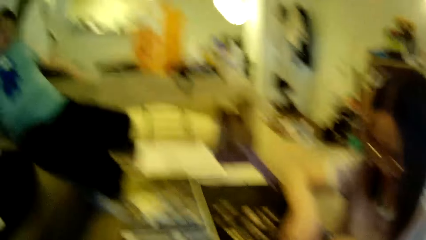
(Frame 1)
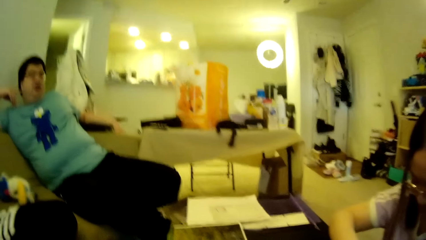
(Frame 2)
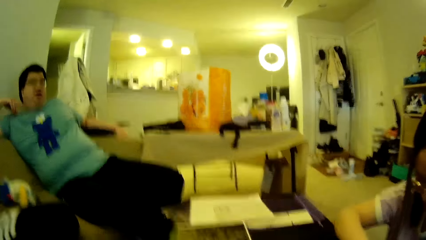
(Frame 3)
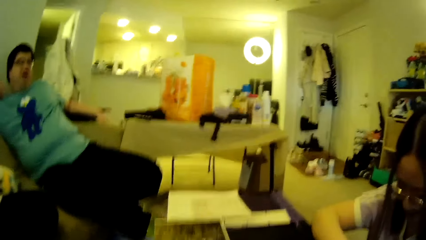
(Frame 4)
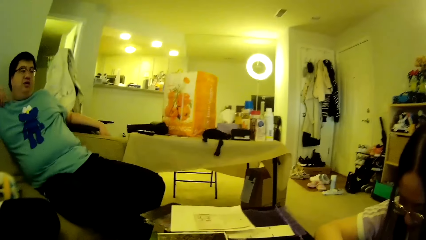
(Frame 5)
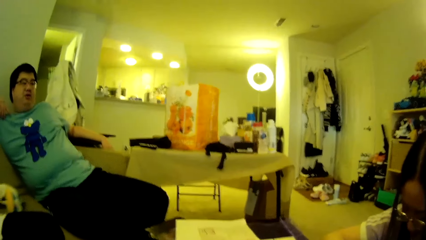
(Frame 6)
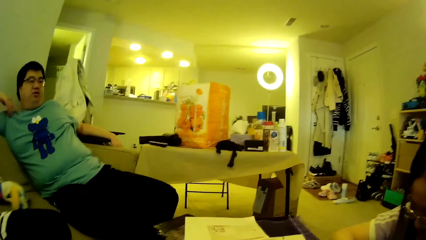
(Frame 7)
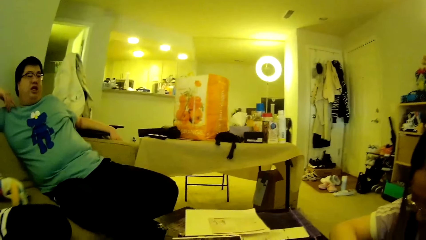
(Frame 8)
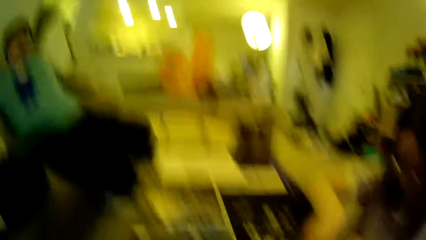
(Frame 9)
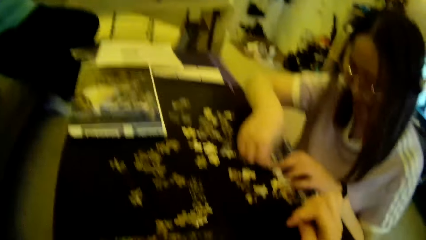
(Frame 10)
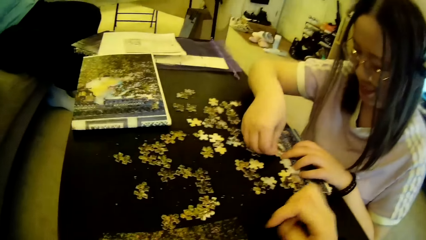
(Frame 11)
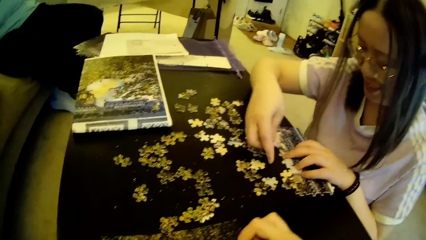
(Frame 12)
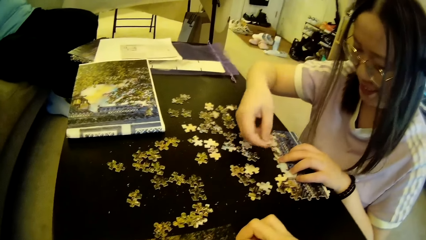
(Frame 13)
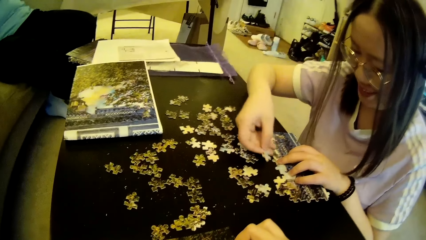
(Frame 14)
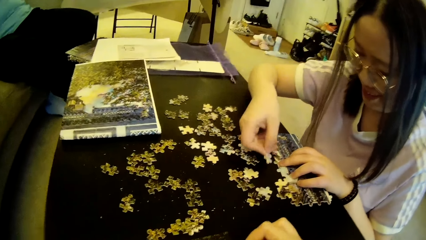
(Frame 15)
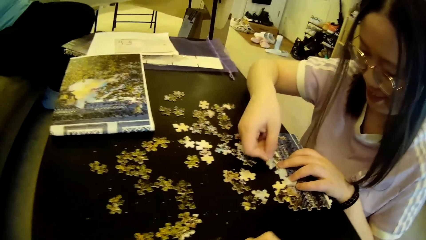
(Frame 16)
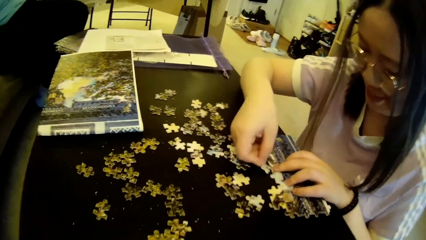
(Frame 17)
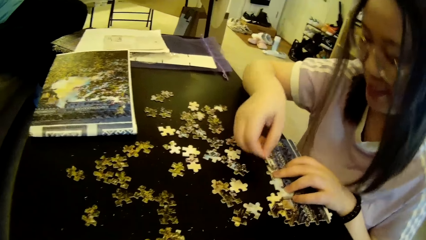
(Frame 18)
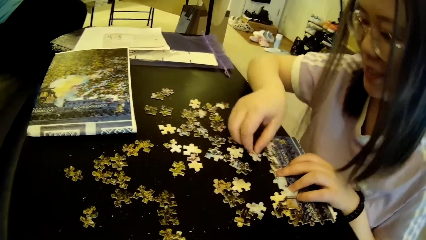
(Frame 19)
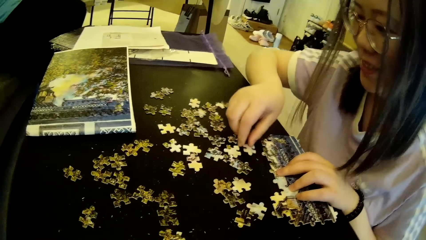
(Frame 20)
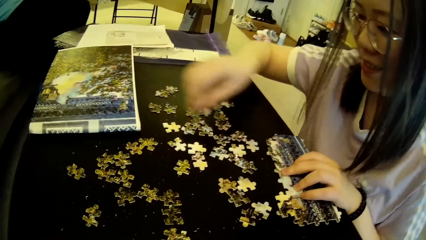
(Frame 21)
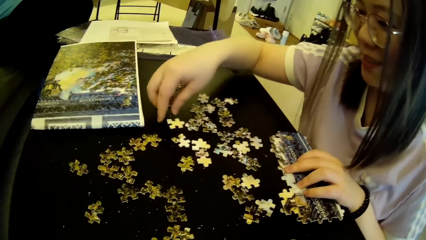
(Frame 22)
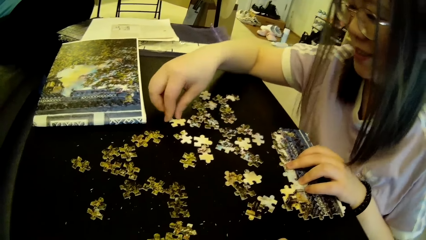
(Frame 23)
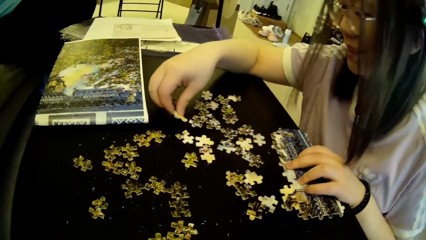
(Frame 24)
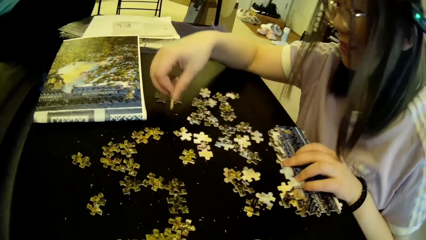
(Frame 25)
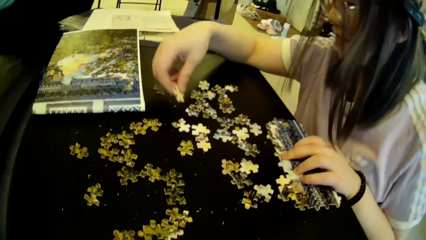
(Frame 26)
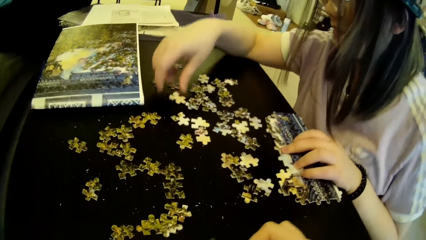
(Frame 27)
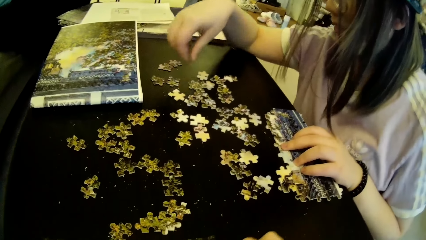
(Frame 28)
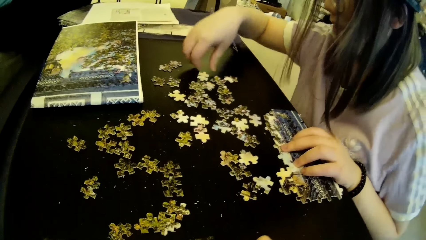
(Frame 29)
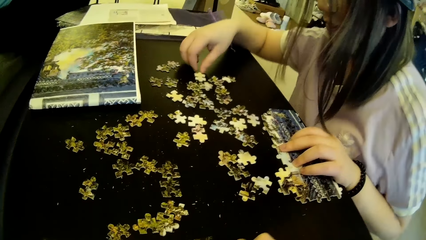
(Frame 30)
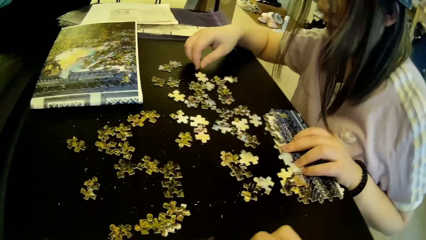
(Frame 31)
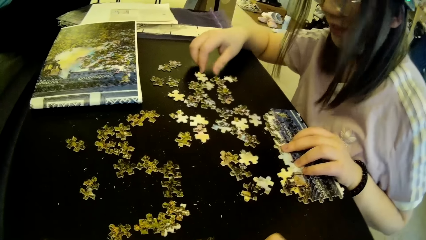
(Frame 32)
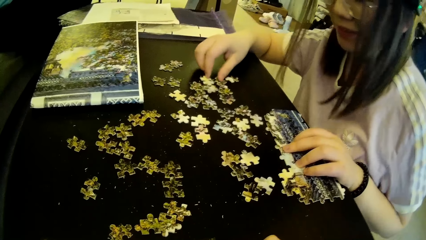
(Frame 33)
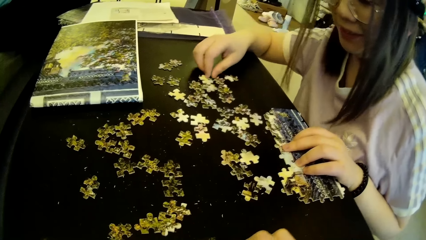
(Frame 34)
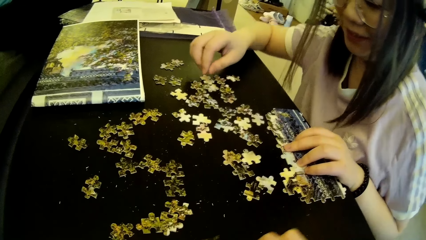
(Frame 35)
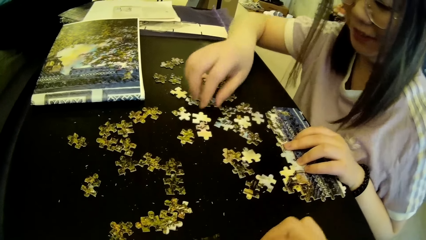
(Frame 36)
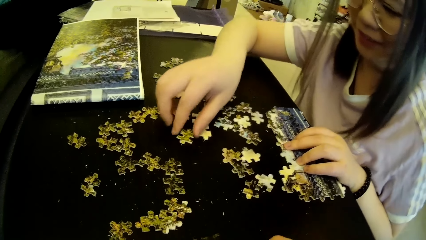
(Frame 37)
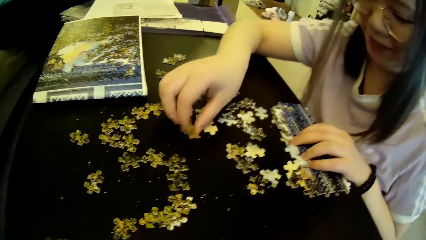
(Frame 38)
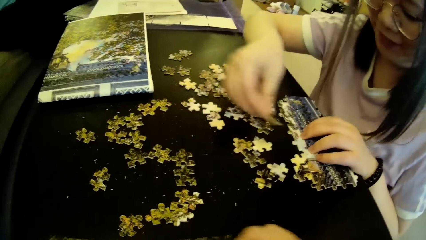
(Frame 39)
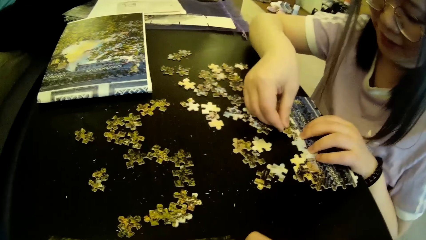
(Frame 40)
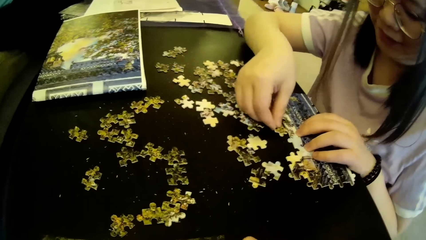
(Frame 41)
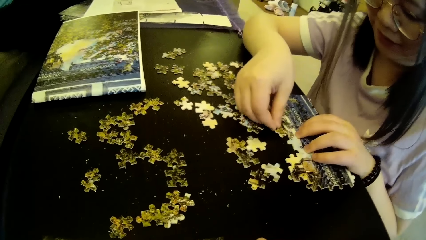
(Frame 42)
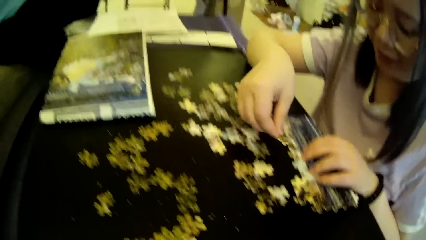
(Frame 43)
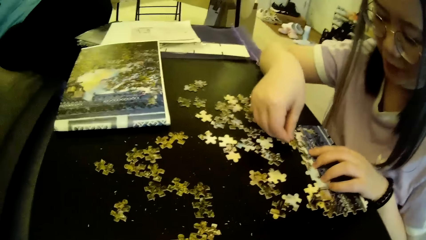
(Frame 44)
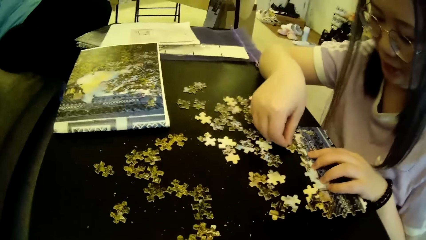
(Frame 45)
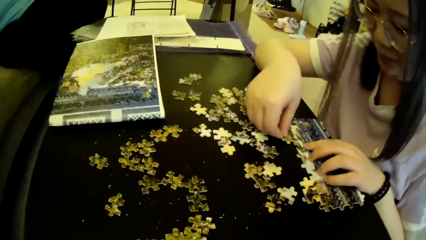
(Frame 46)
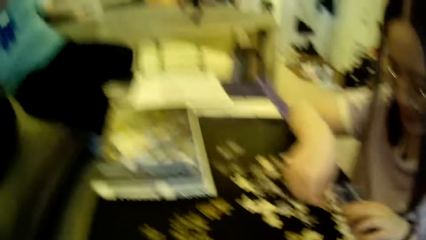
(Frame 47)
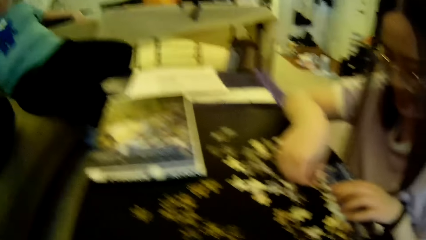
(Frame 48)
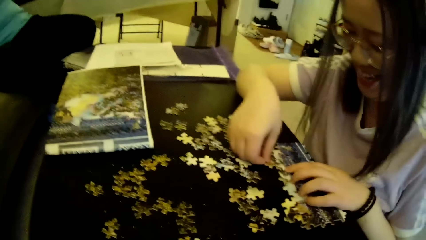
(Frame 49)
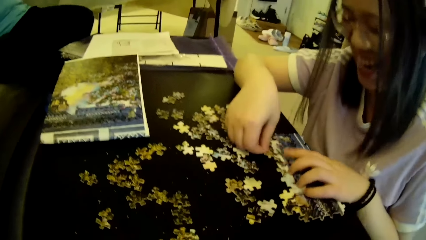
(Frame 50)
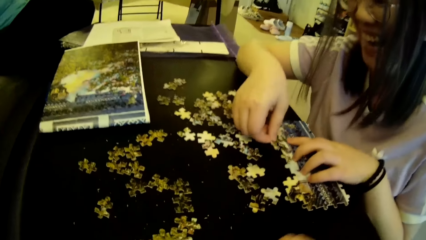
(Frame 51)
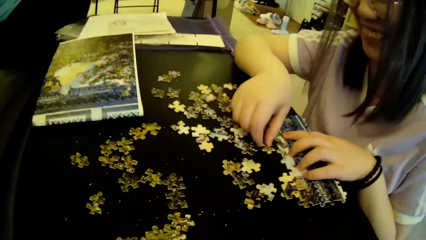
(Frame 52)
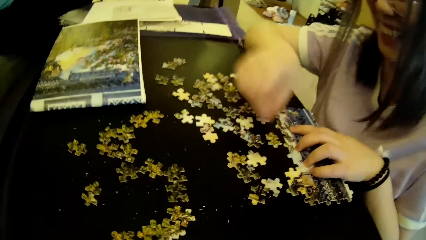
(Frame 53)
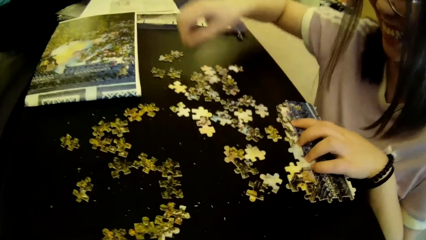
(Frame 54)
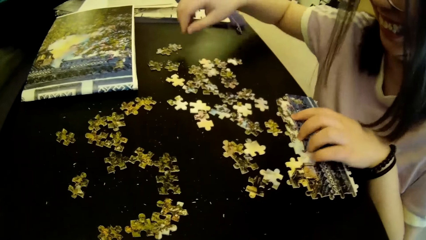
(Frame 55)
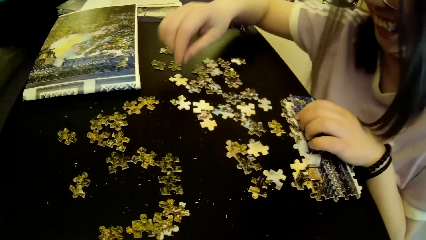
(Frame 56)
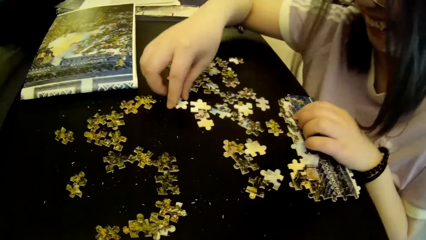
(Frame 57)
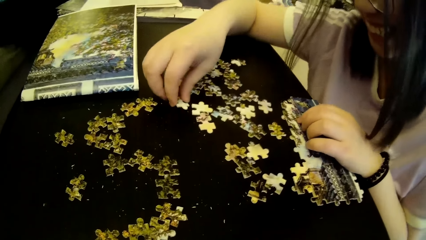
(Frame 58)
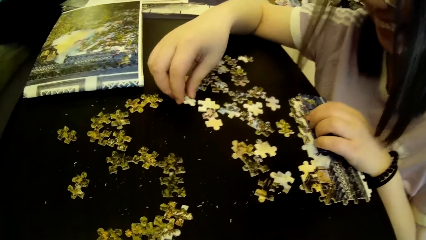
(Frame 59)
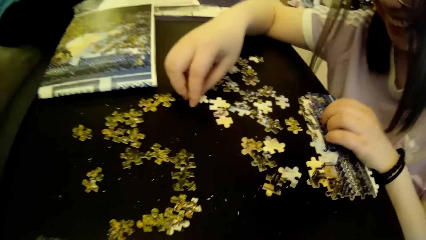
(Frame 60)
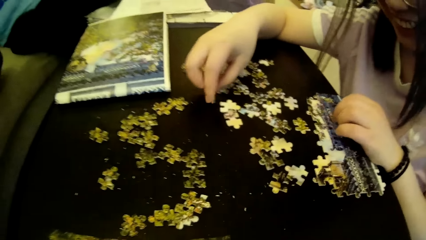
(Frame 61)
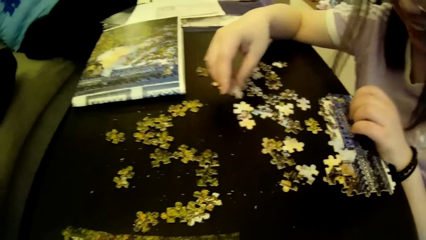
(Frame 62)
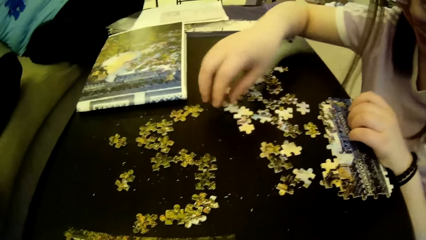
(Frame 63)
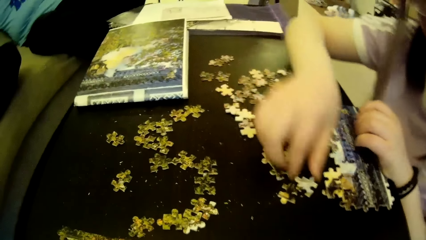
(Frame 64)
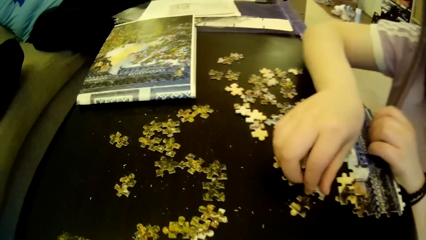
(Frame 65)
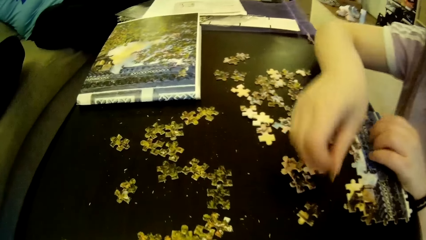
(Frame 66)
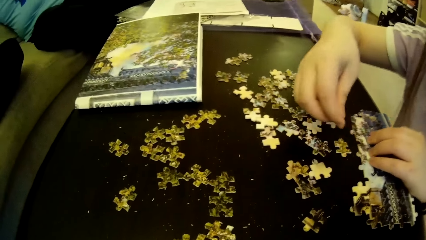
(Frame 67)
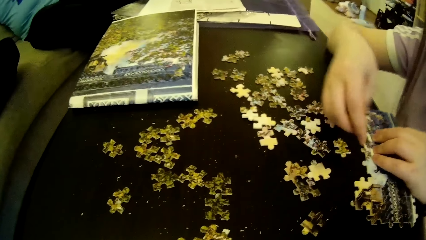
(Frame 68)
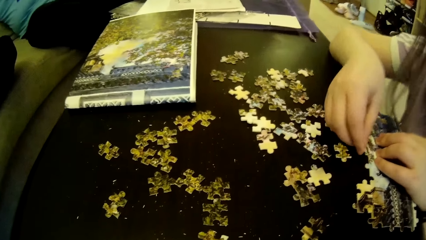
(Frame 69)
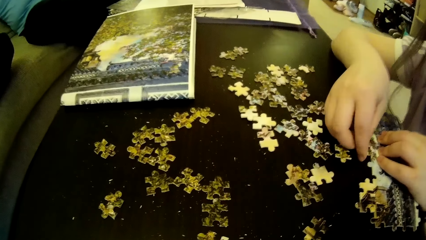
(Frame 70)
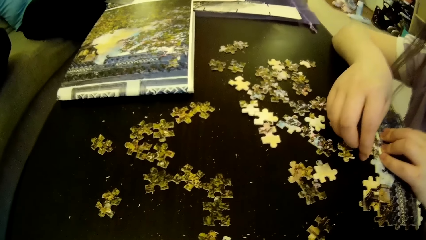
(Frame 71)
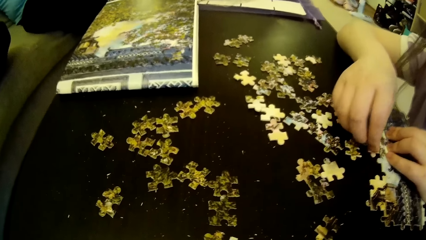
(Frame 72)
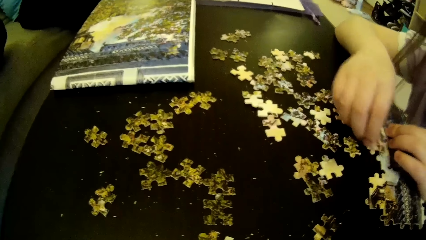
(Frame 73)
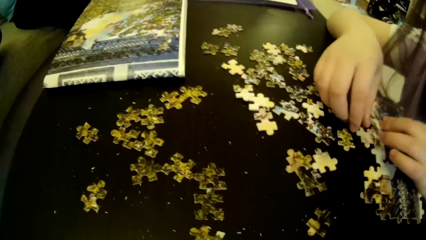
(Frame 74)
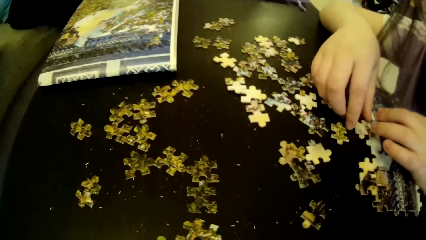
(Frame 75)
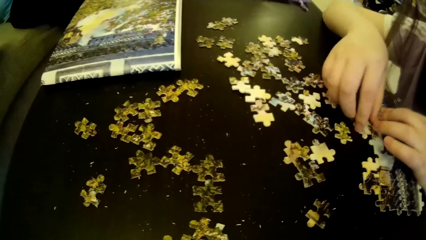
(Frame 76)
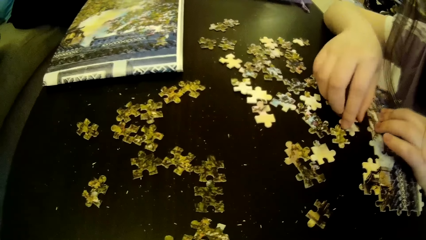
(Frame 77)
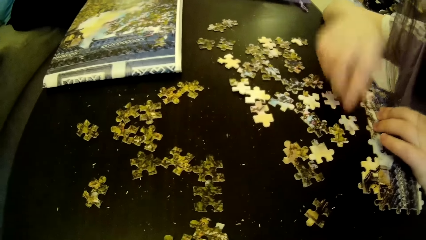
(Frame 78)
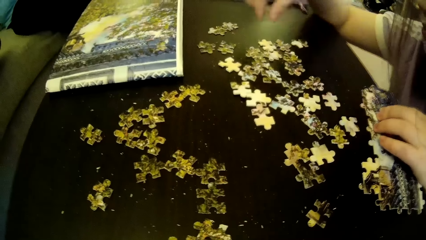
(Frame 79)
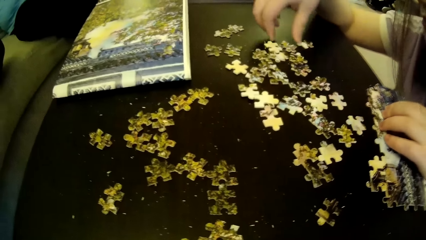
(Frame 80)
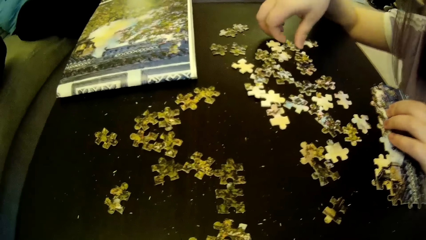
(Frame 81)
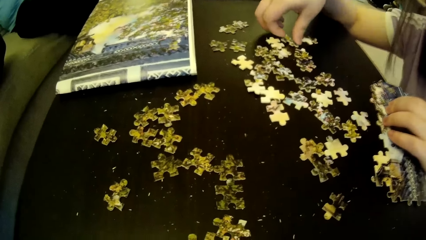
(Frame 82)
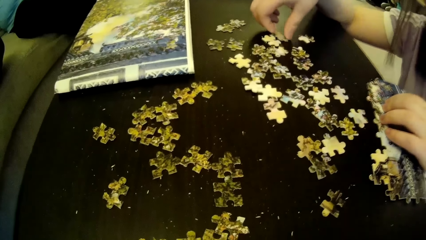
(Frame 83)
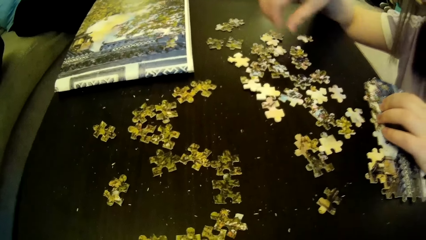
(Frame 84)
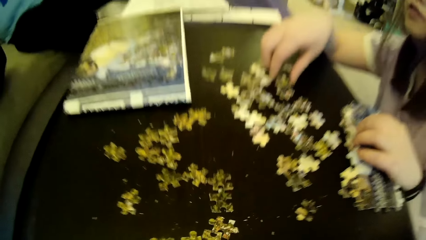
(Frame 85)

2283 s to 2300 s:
The camera wearer looks around. A lady forms a puzzle pattern using puzzle pieces on the table. The camera wearer moves the hand. The lady puts the model piece on the table. The lady moves the model piece. The lady tests the puzzle pieces on the table to the puzzle pattern. The lady moves the model piece again. The camera wearer moves the hand. The lady picks the model piece and fixes the model piece. The camera wearer looks around. The lady moves the model pieces and fixes the model piece. The lady moves the model piece. The lady moves the model piece again.
